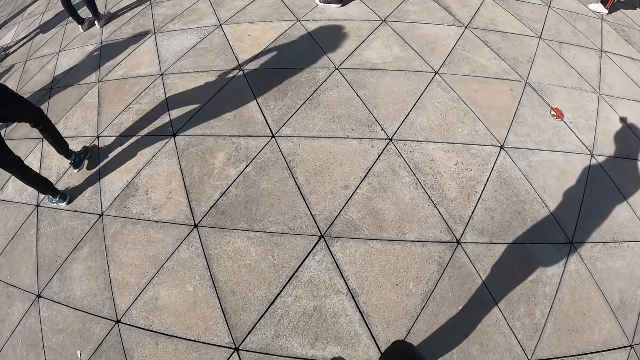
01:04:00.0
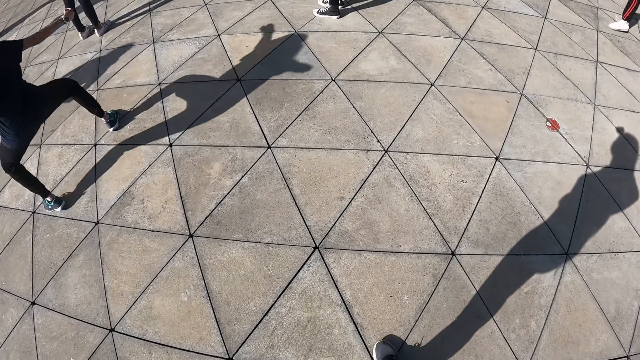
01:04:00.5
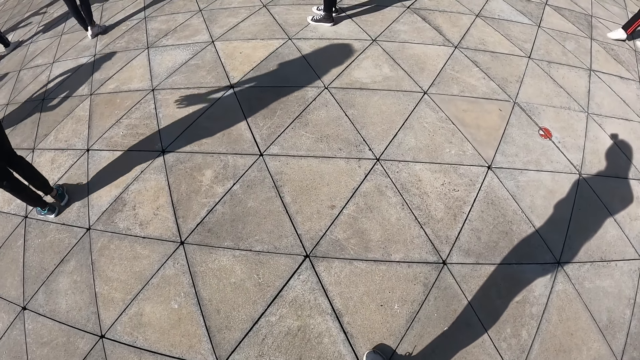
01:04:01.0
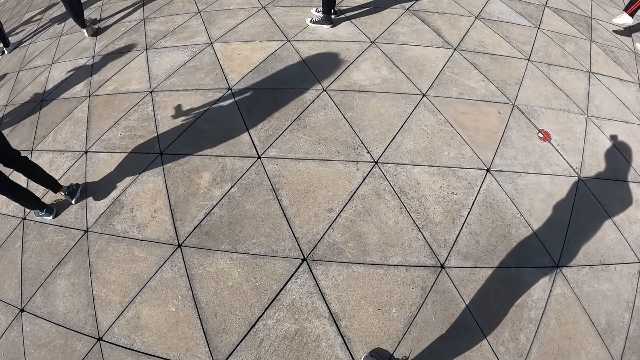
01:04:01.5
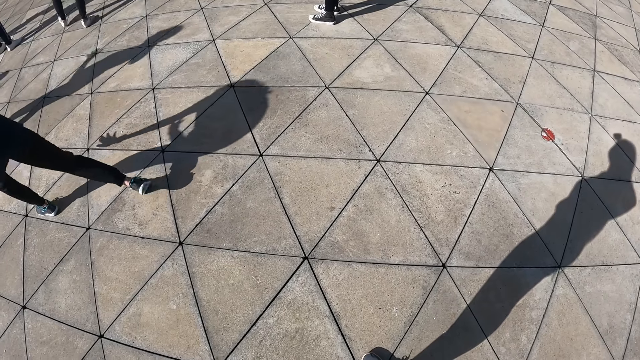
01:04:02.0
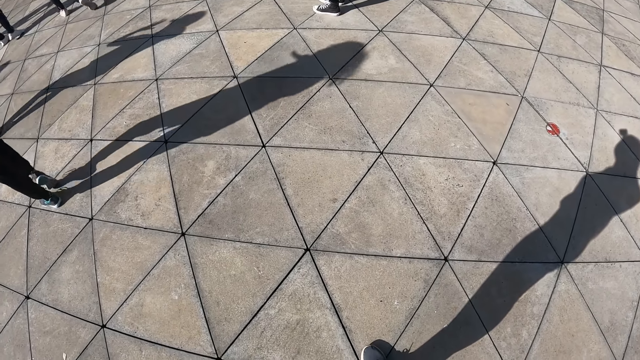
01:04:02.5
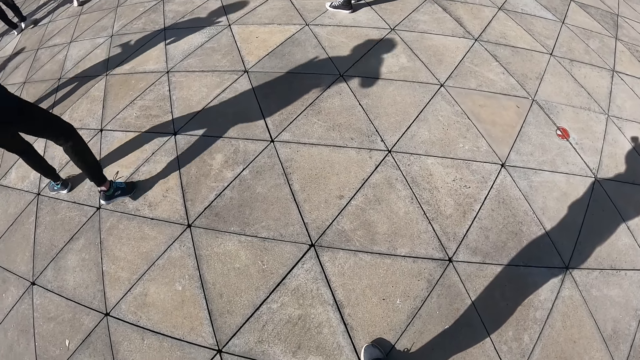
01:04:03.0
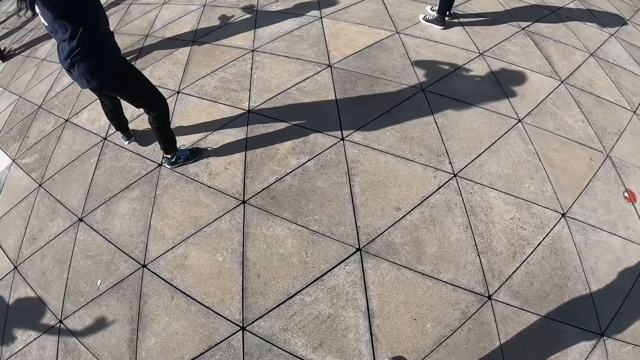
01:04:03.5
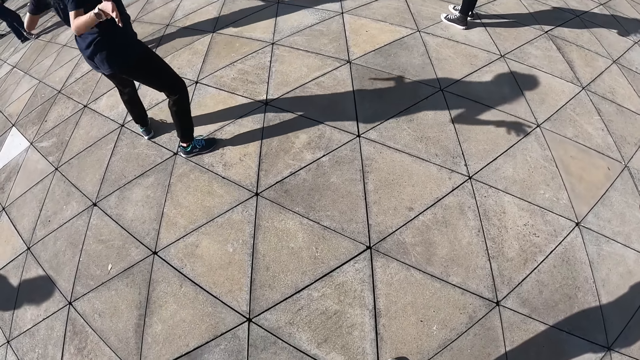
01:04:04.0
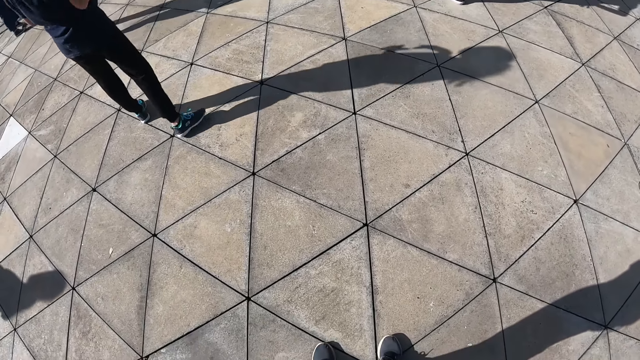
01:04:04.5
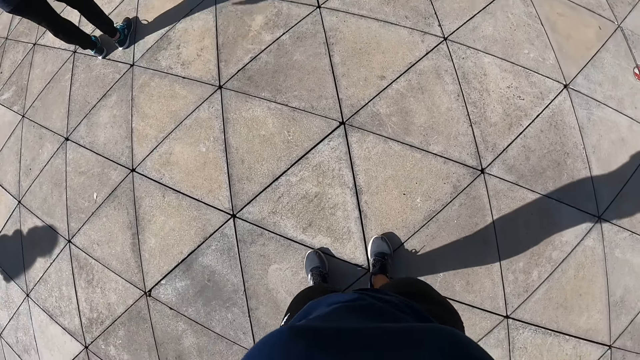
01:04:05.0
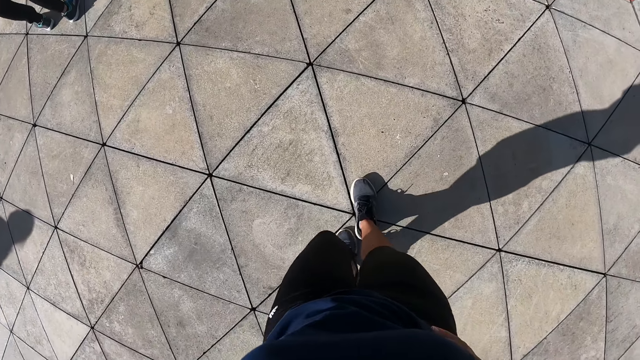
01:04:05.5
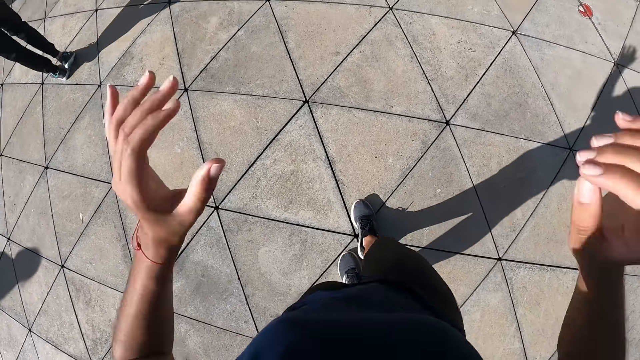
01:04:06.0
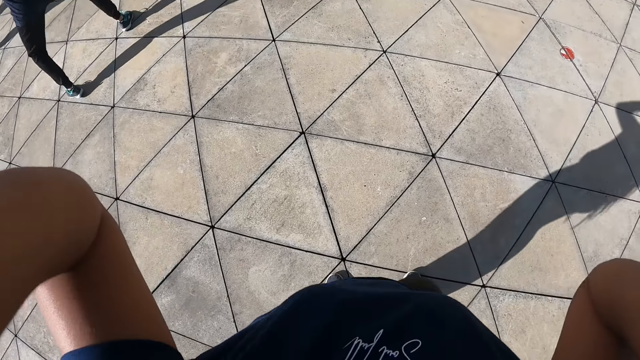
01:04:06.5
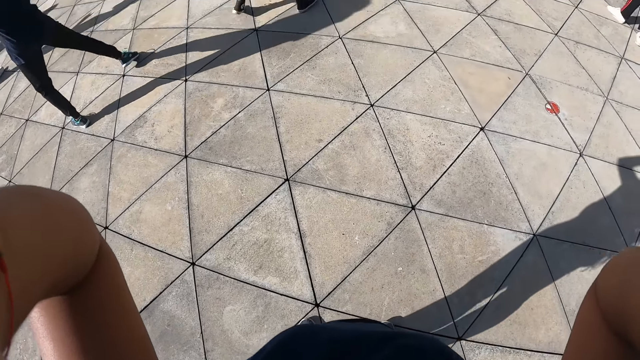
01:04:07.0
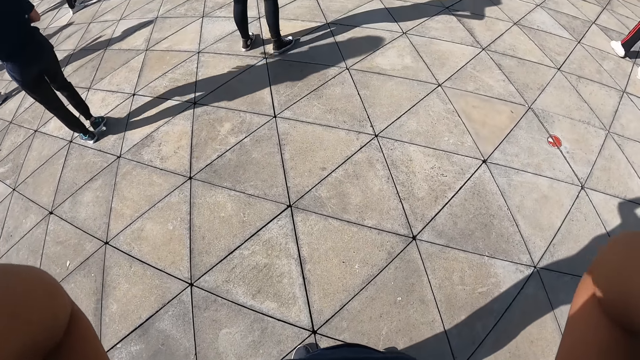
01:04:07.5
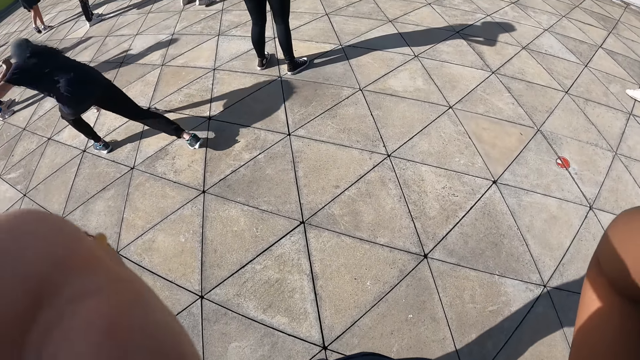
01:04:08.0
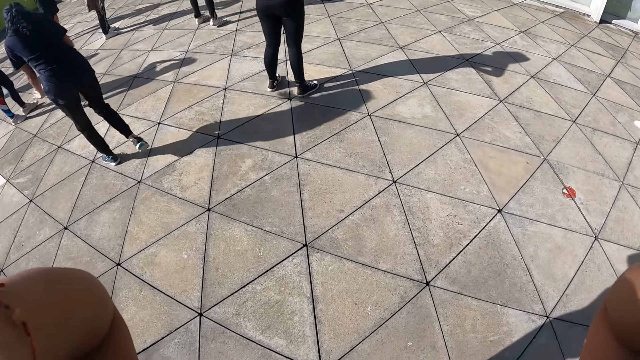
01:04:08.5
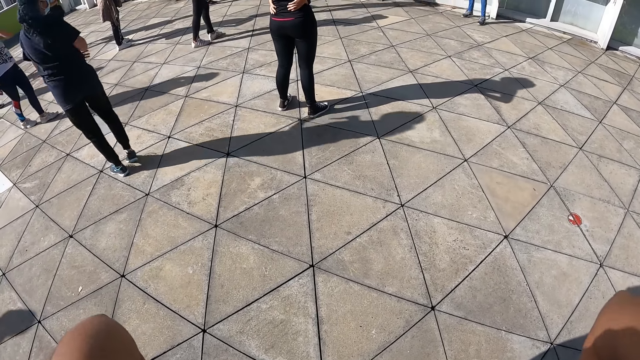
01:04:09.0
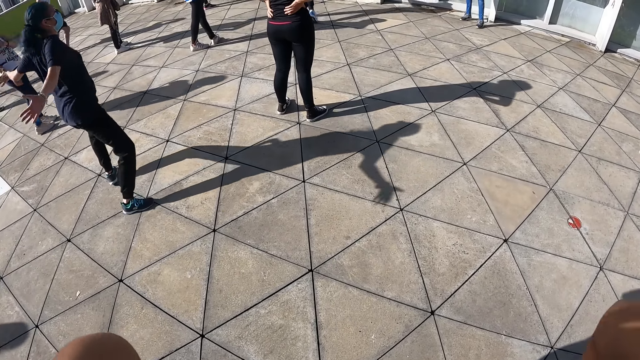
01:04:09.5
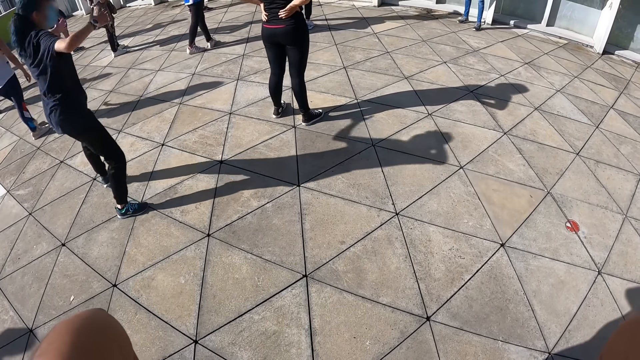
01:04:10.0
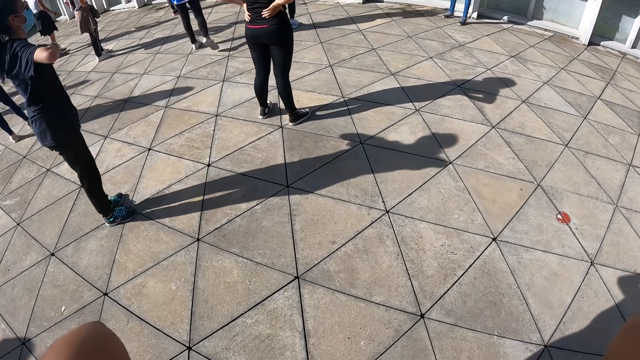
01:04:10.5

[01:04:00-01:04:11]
A woman dances beside the camera wearer. The camera wearer raises both hands. The woman dances beside the camera wearer.

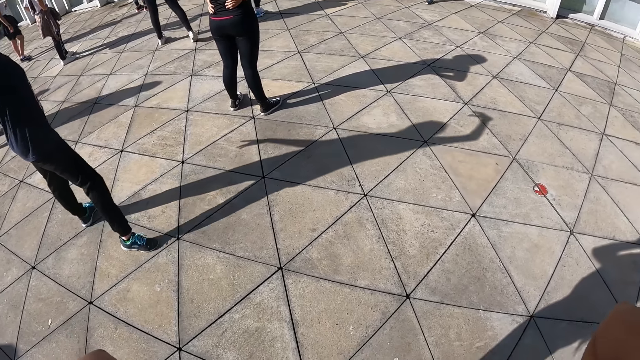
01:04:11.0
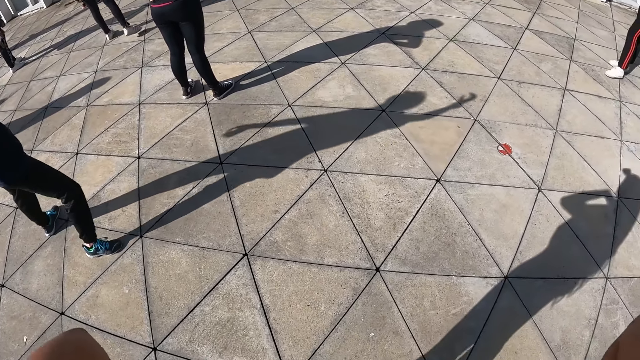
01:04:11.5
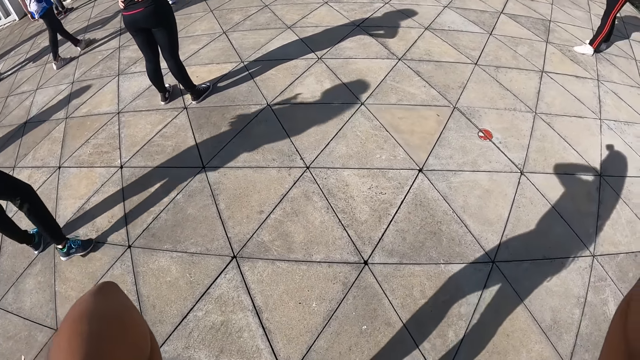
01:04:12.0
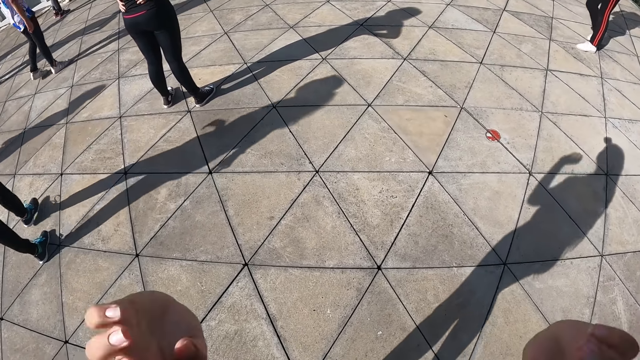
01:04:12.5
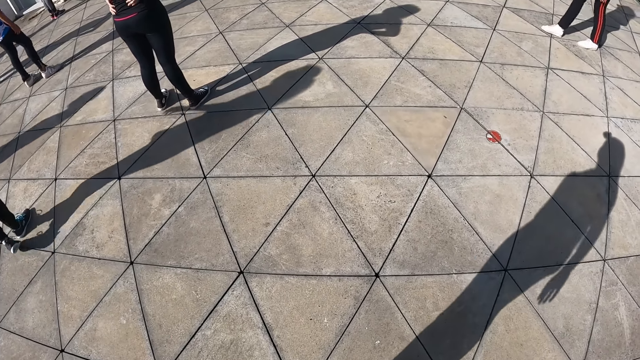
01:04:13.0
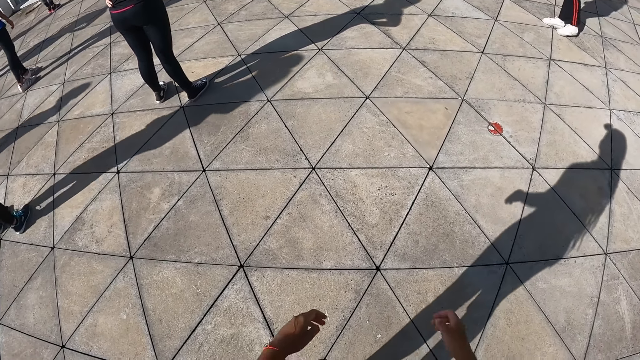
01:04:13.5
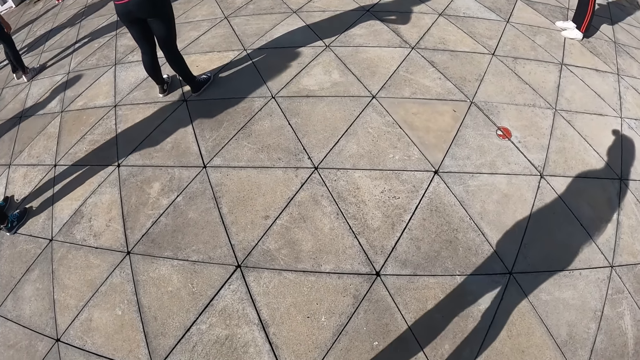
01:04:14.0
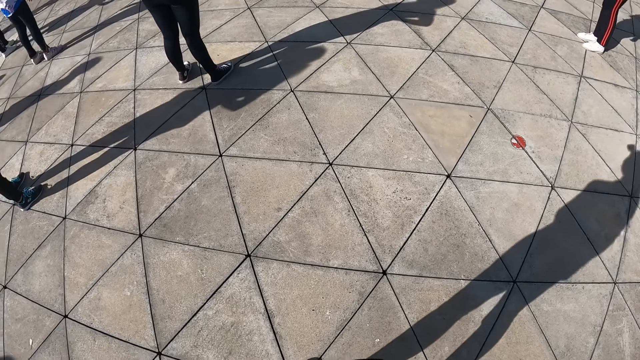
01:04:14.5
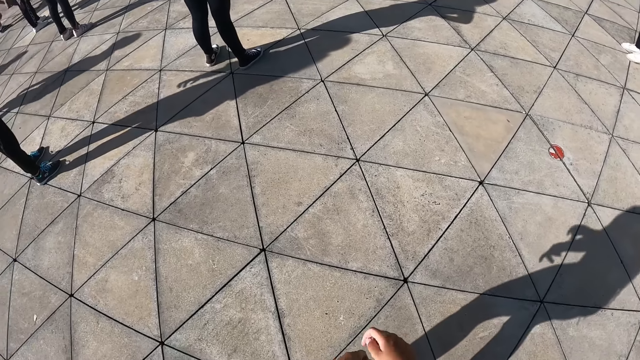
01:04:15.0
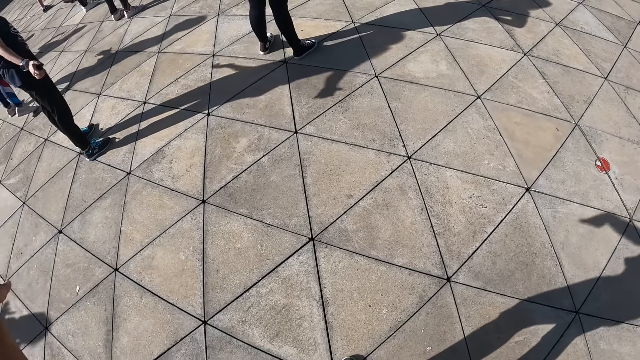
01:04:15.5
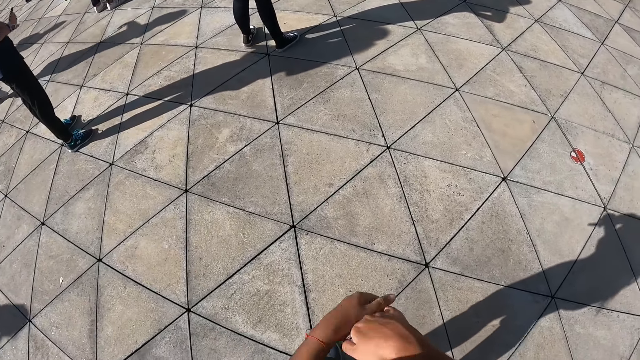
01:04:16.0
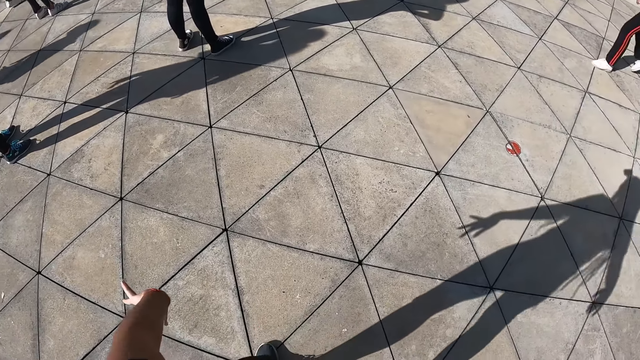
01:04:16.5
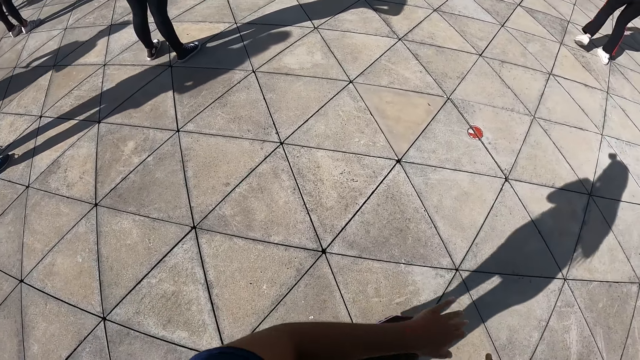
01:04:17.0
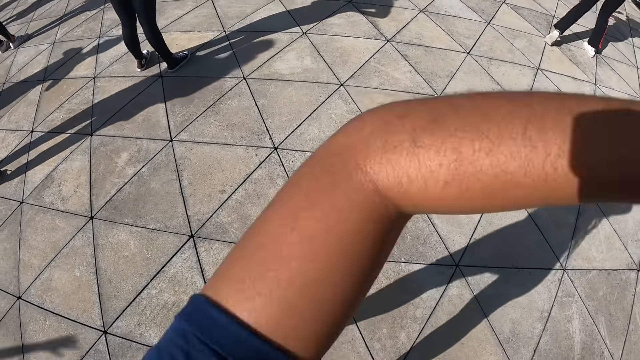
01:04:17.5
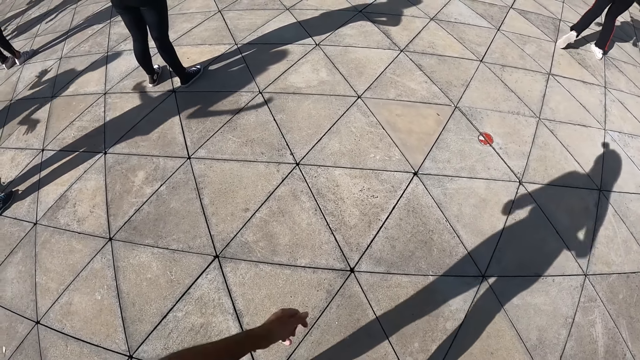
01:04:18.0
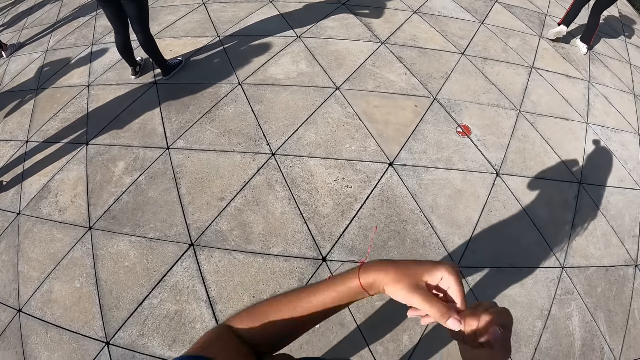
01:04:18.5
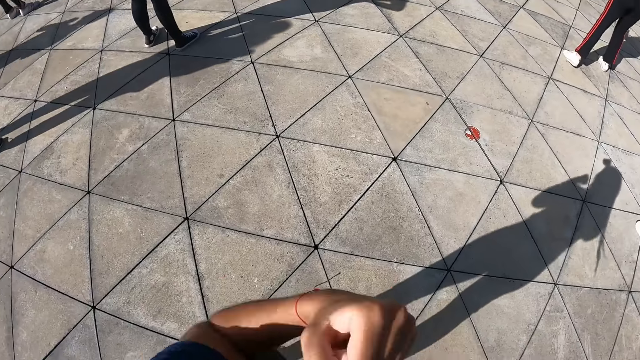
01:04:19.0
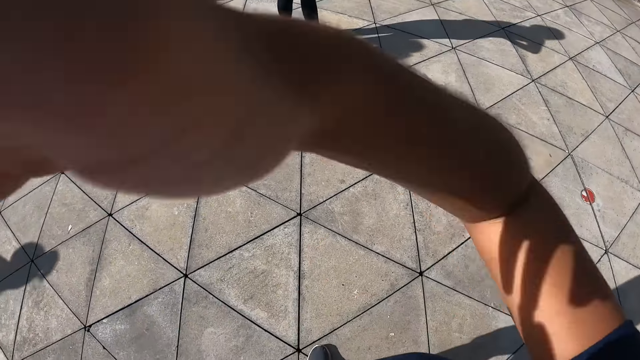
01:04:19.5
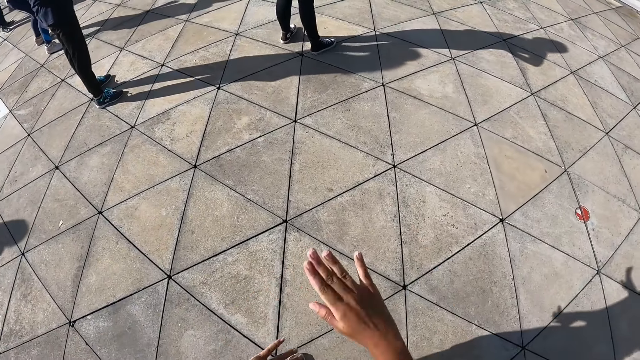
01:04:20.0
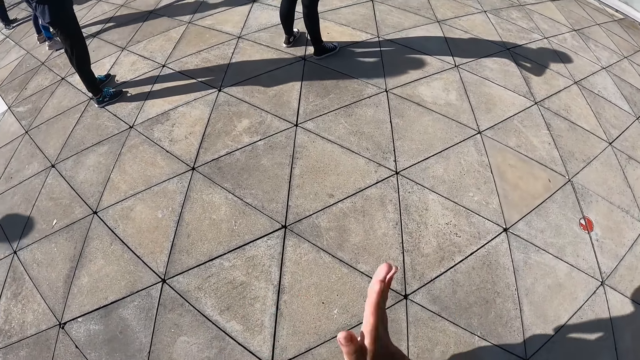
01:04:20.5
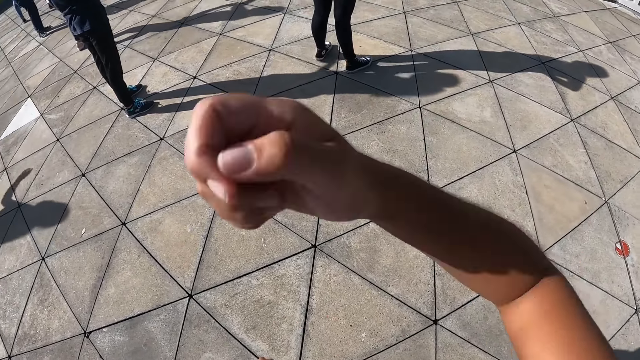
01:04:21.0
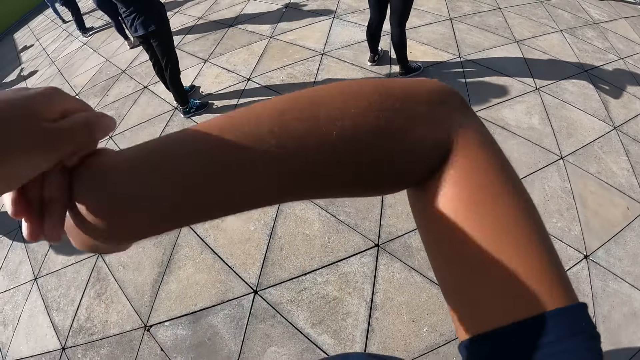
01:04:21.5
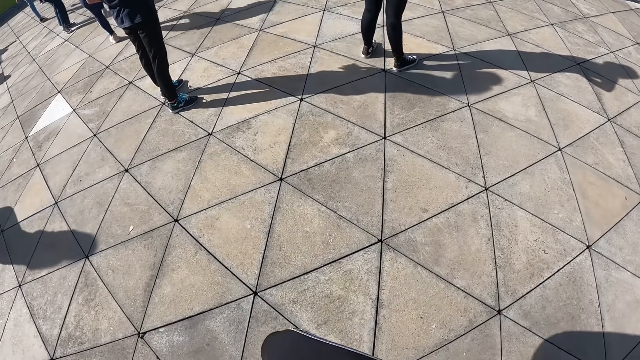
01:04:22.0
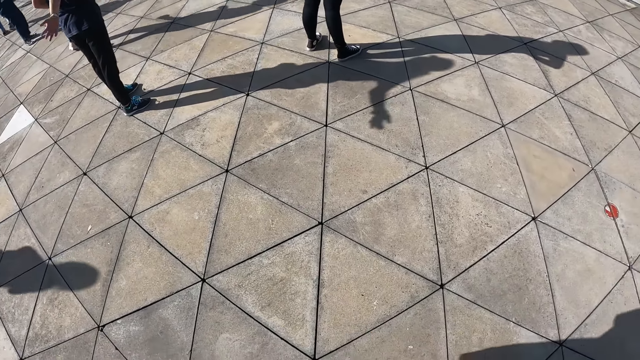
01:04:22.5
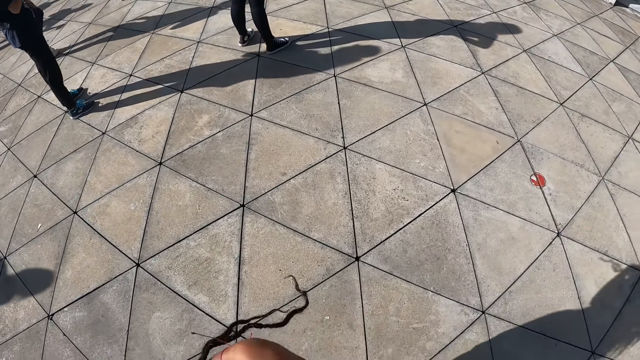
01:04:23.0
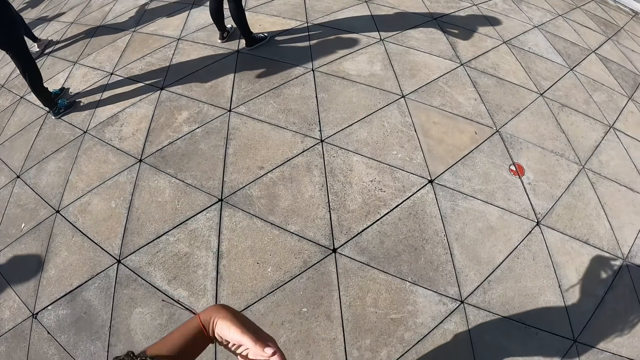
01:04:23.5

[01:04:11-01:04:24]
The camera wearer drops both hands. They dance on the compound. A woman dances. Another woman dances.
